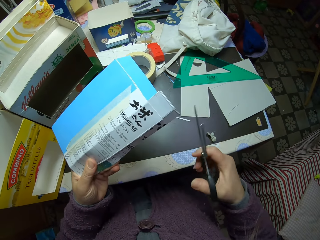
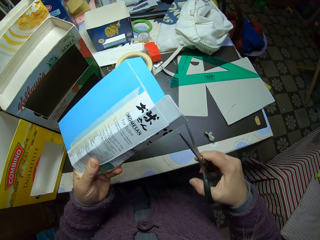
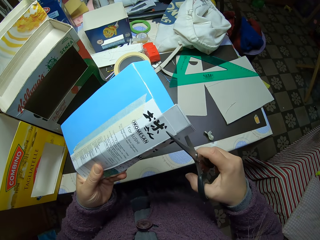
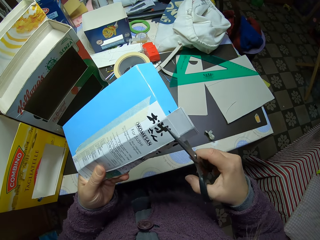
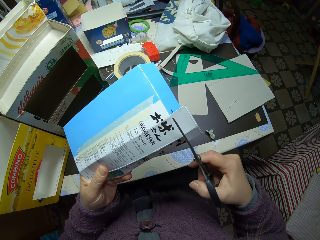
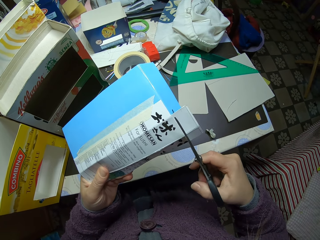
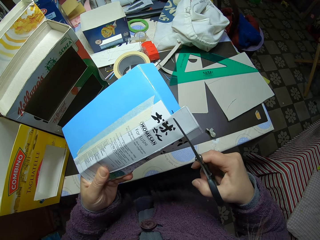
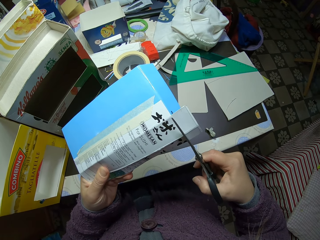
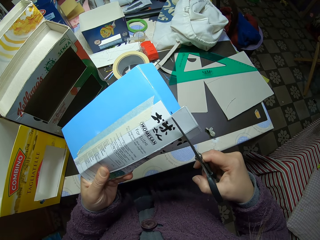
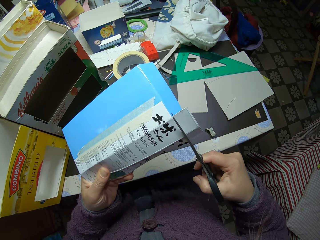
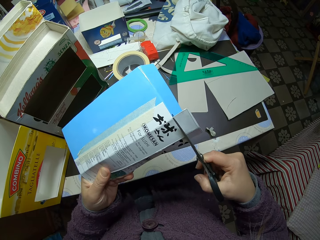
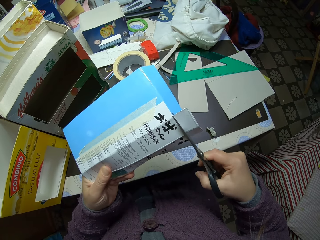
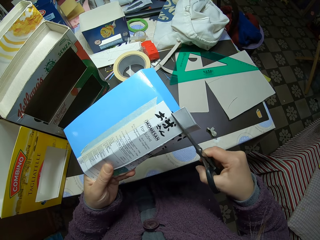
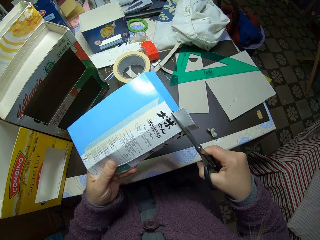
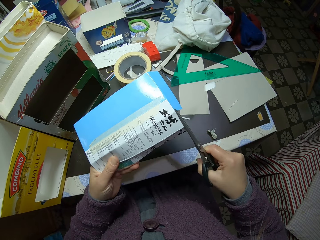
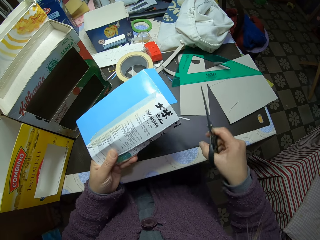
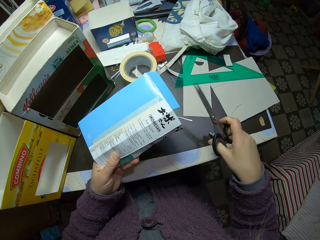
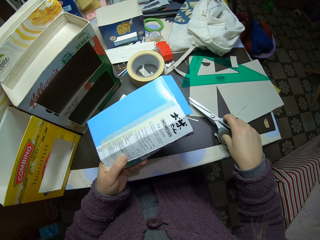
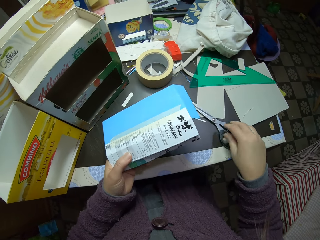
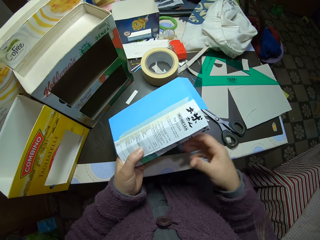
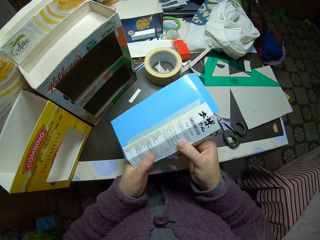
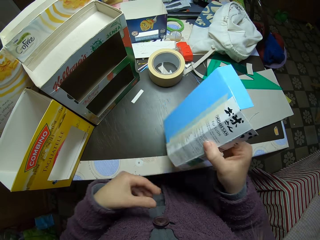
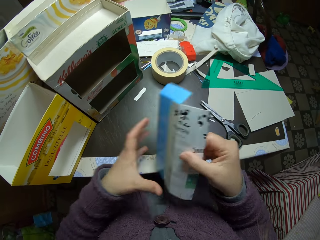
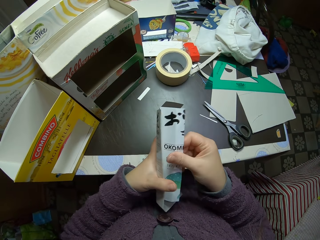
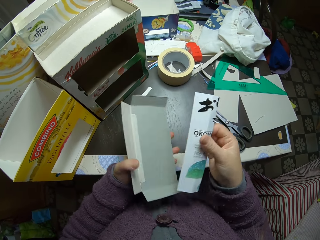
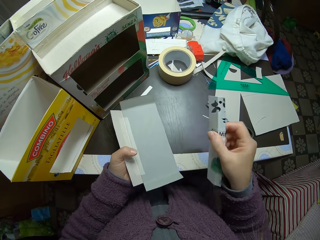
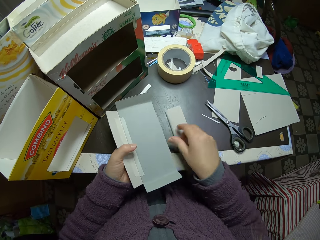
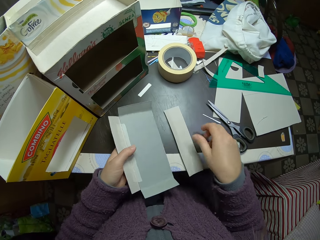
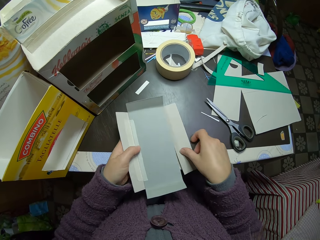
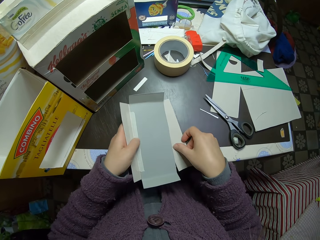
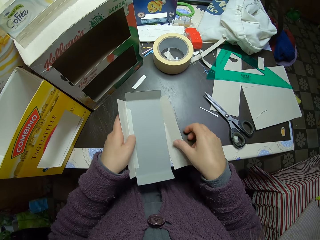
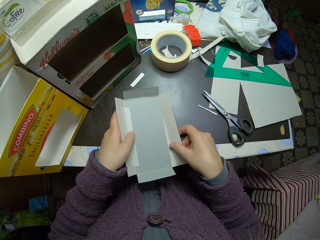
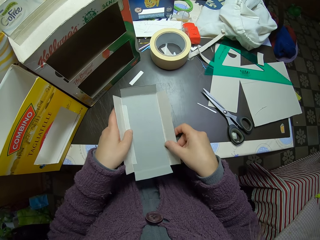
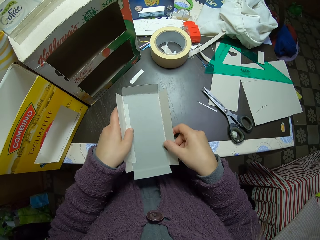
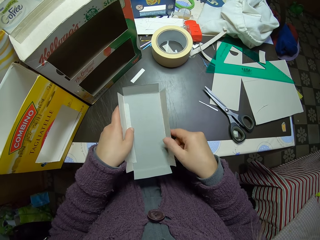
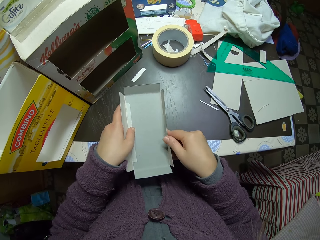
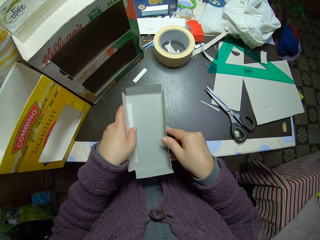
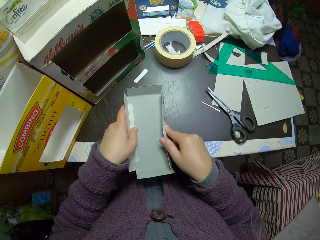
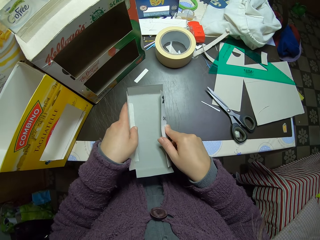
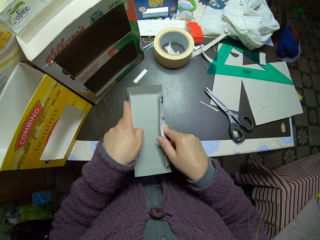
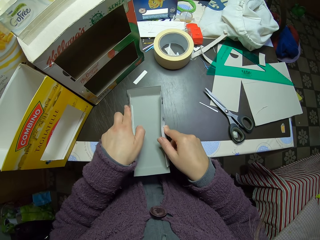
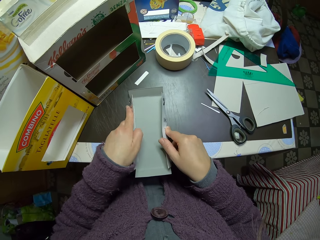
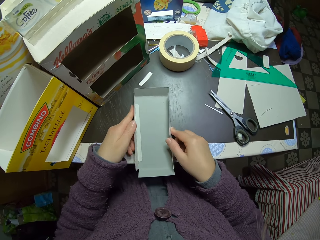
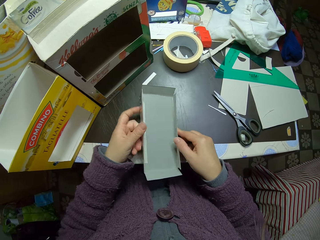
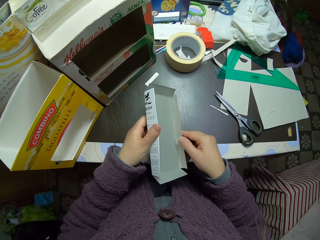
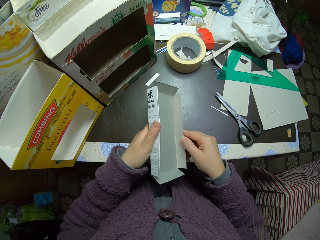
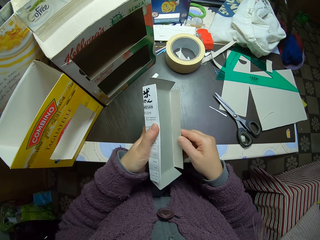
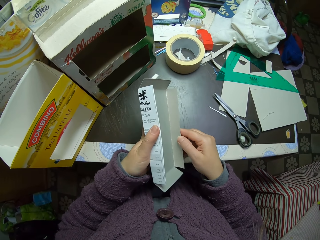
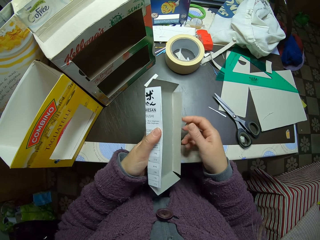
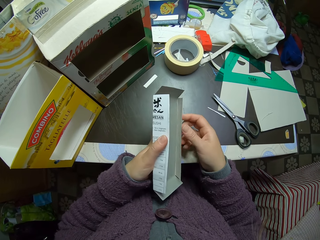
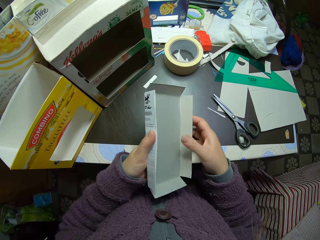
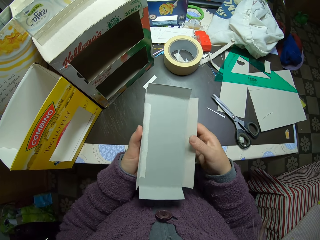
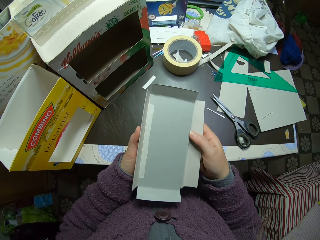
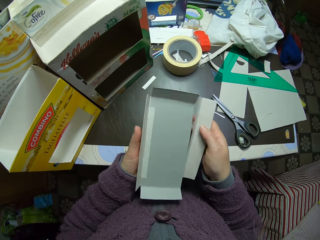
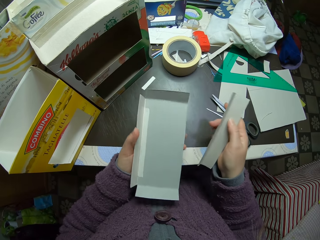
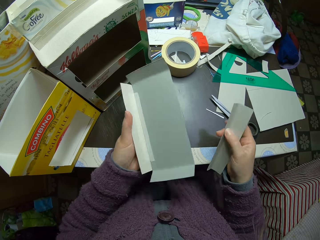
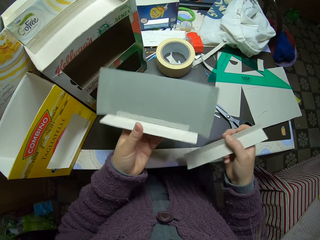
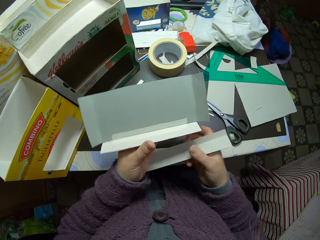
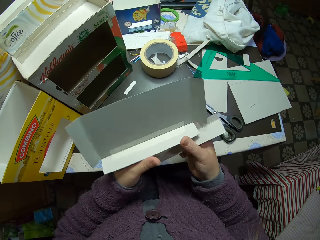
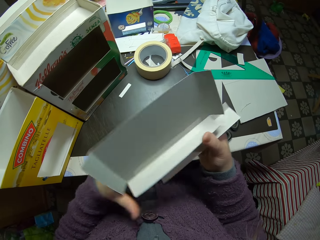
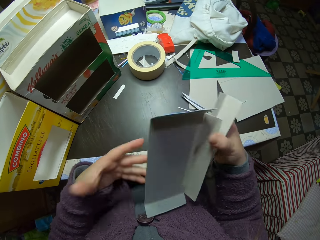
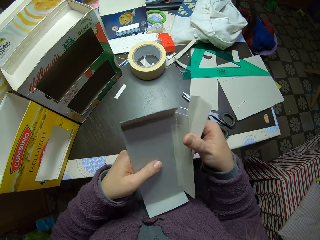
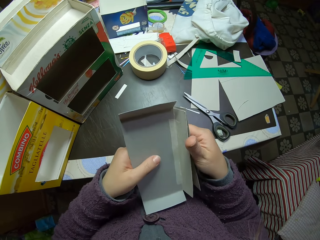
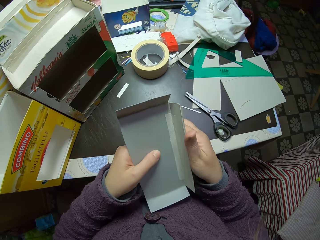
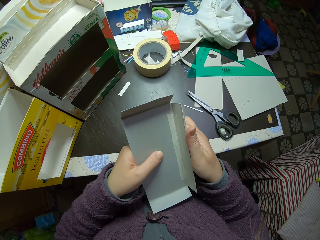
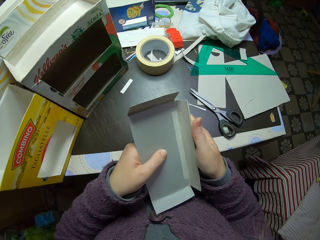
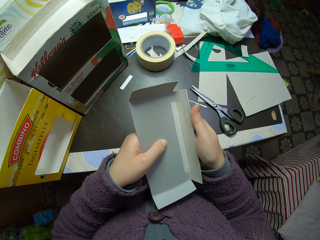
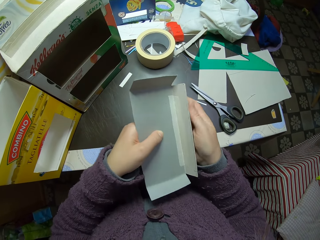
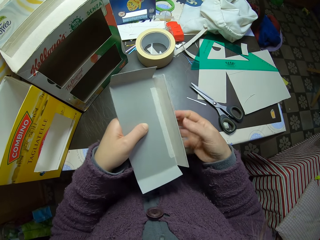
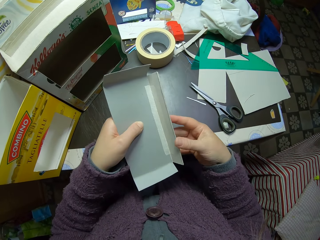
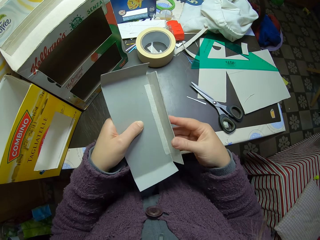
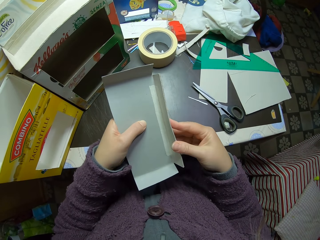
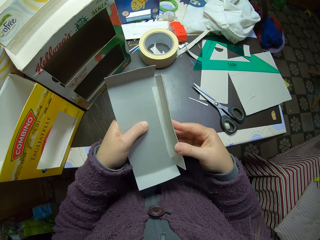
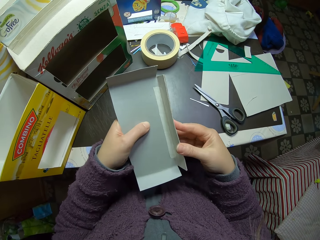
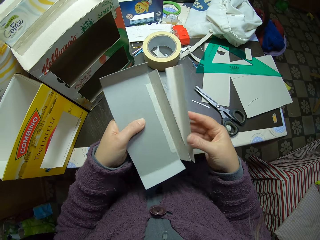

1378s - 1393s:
The camera wearer cuts the pieces of paper or side paperboard with a pair of scissors. They drop the scissors on the table. They drop the smaller piece of paper on the table. They bend the pieces of paper together. They adjust the papers.

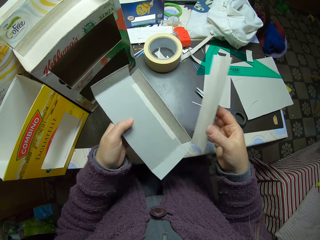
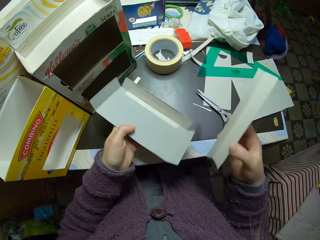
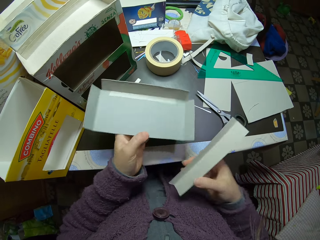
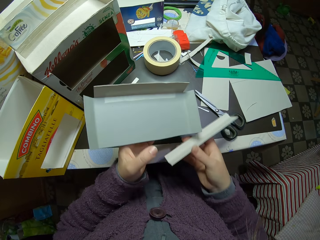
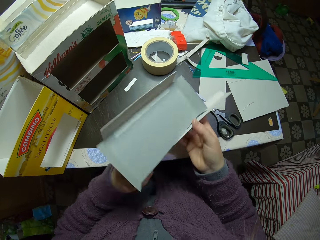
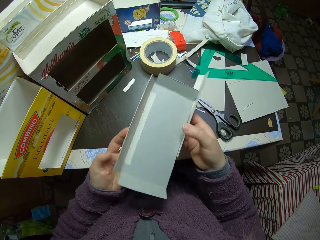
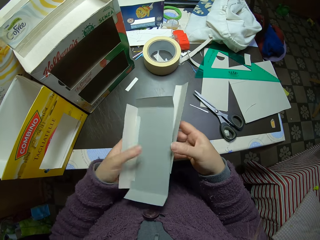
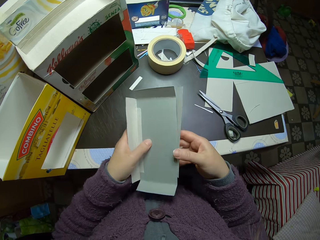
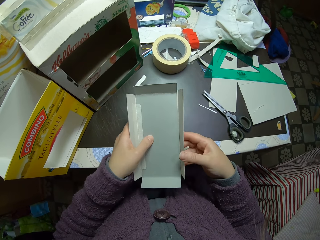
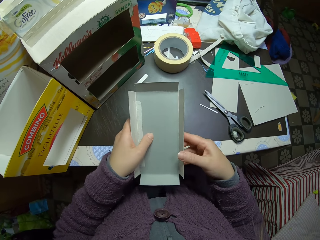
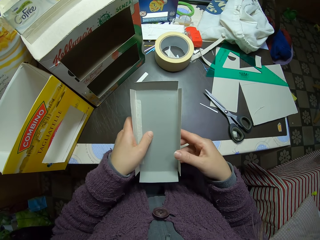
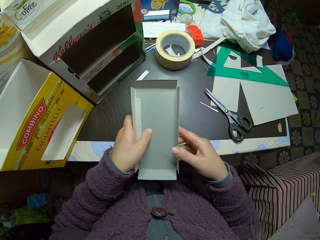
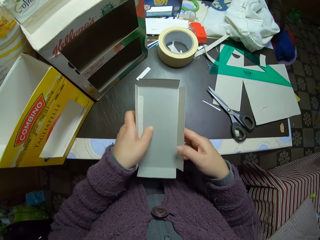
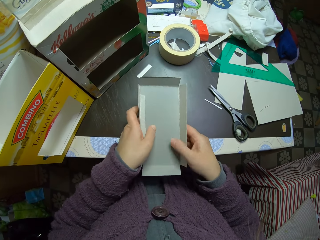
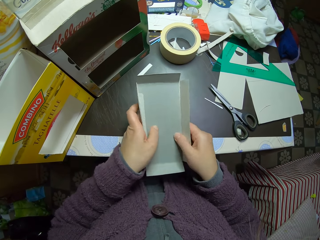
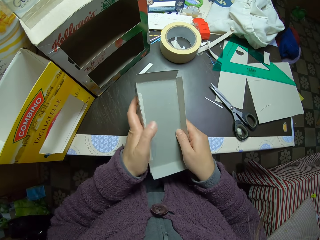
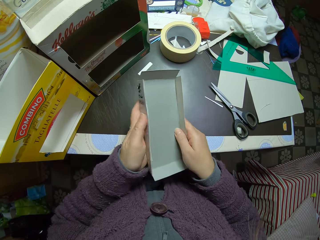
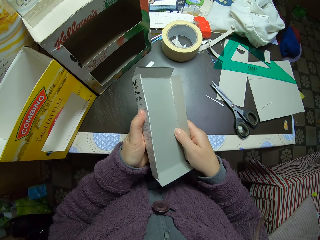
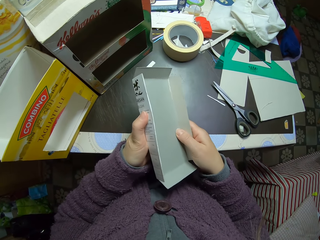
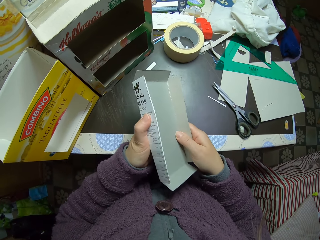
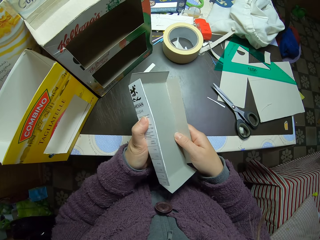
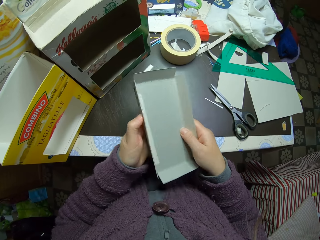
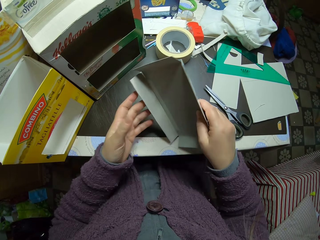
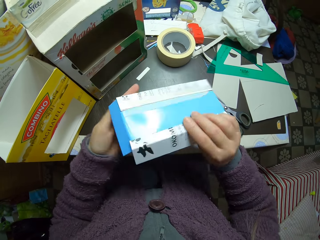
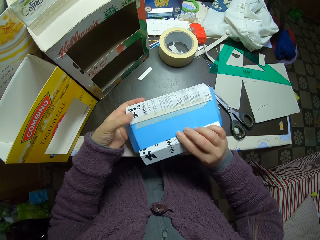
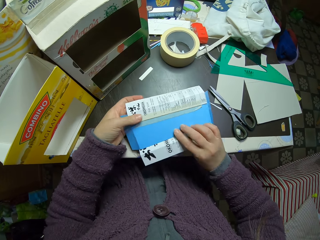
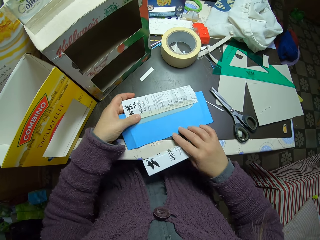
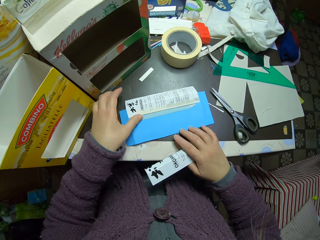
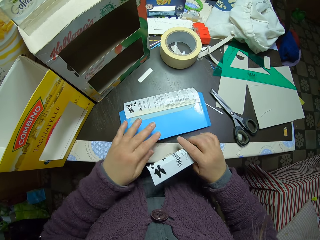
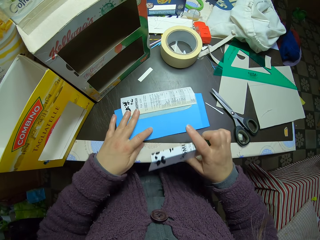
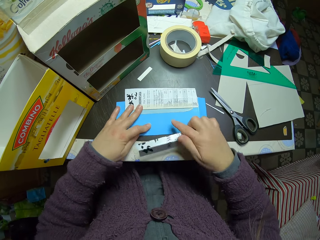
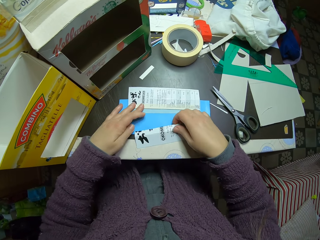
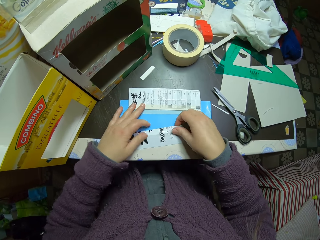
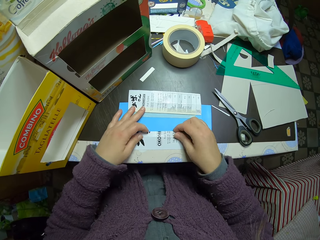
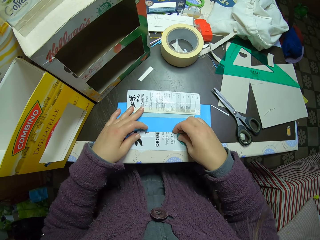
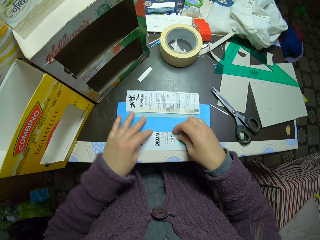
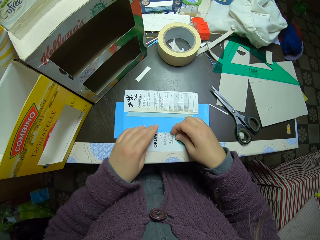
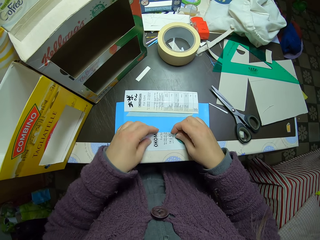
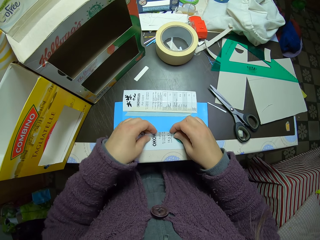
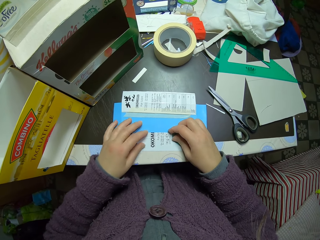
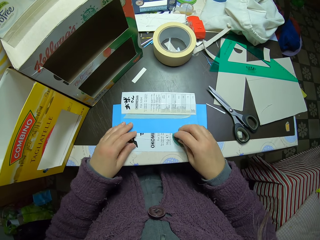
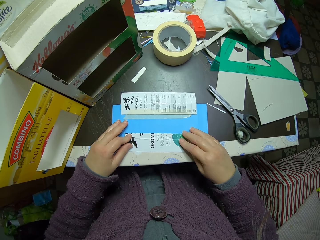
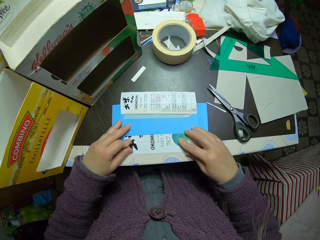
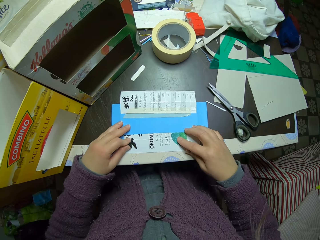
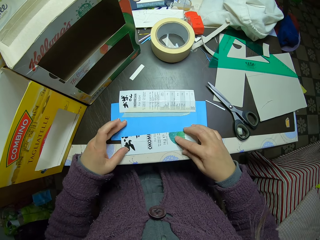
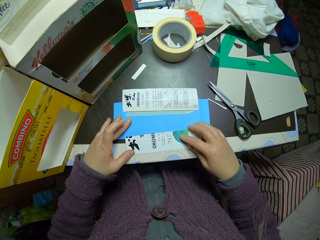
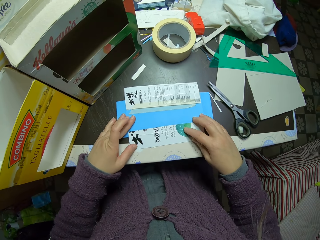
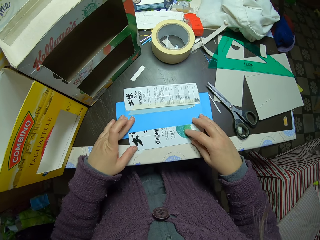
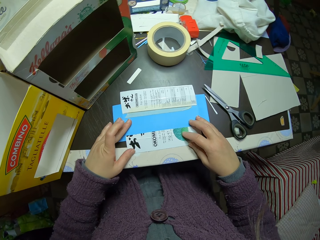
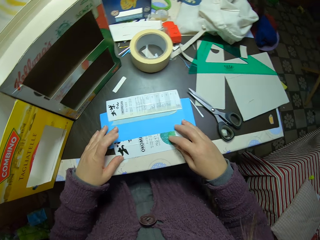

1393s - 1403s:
The camera wearer fixes the paperboards together. They turn the paperboards. They place the papers on the table. They fix the paperboards together.
